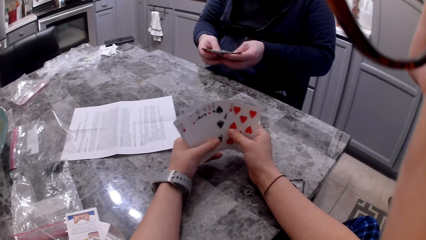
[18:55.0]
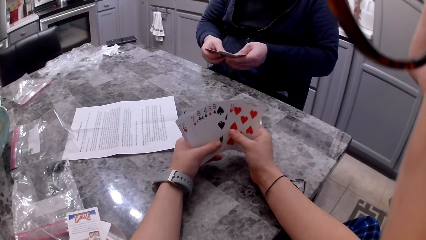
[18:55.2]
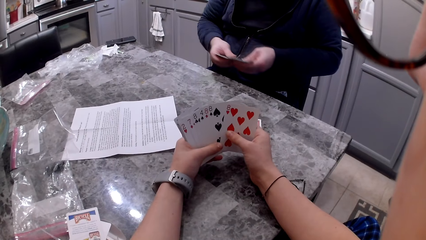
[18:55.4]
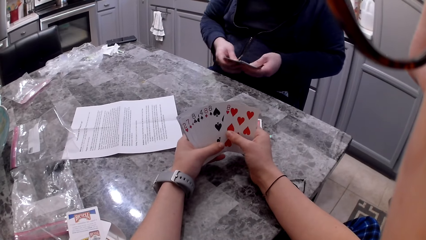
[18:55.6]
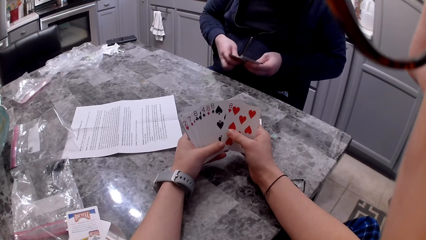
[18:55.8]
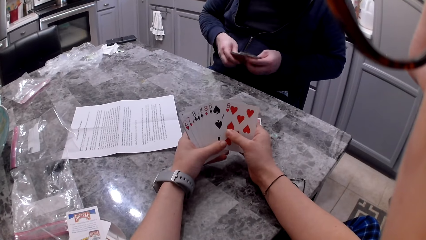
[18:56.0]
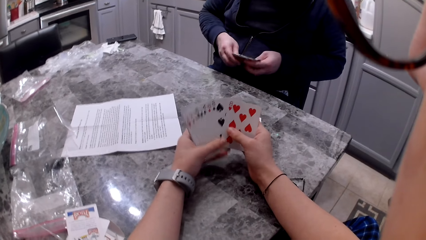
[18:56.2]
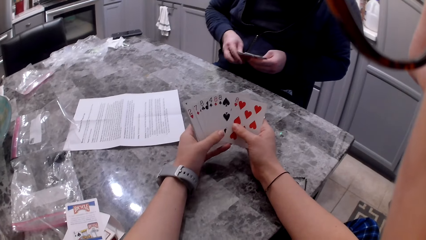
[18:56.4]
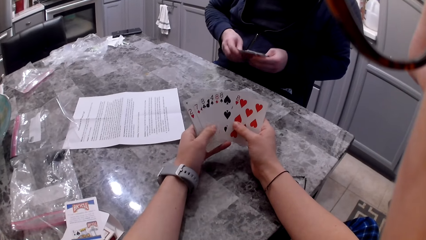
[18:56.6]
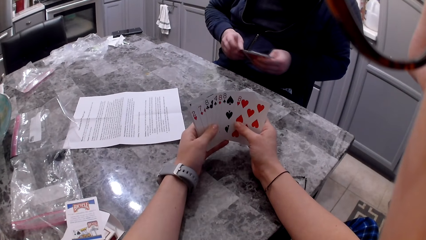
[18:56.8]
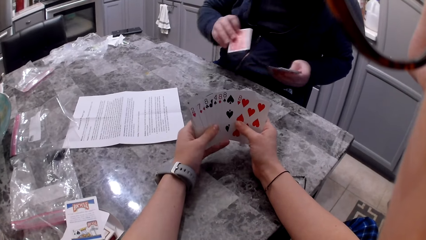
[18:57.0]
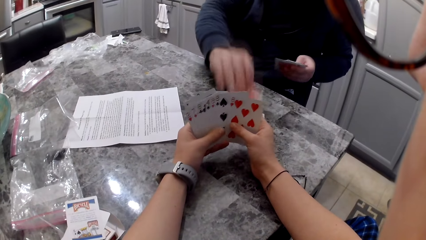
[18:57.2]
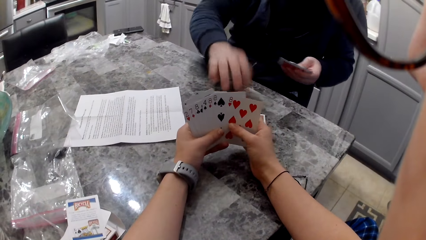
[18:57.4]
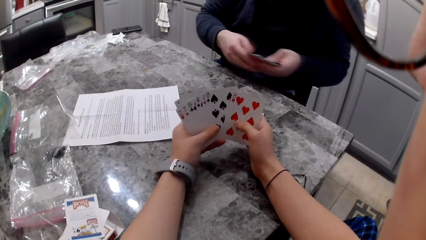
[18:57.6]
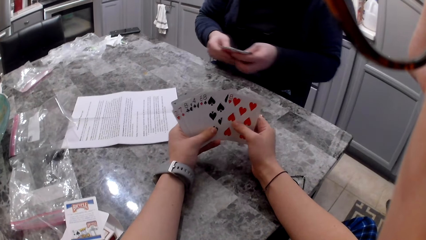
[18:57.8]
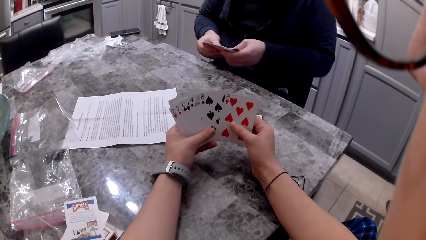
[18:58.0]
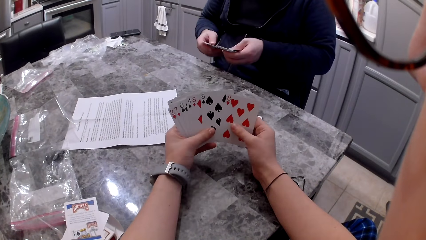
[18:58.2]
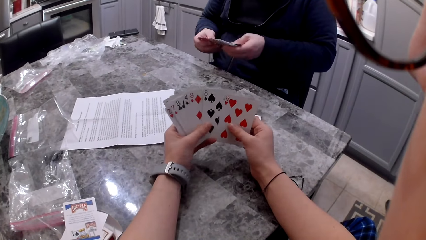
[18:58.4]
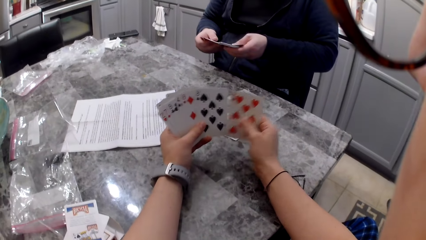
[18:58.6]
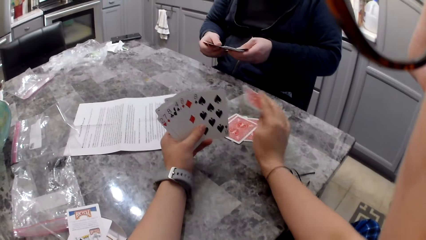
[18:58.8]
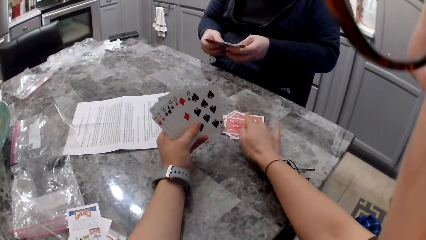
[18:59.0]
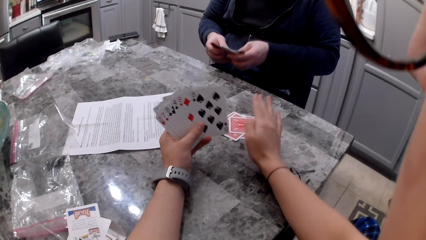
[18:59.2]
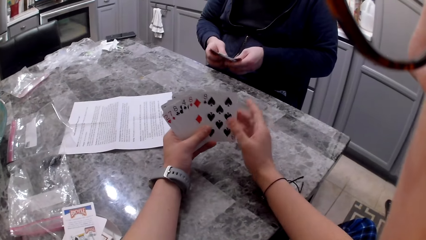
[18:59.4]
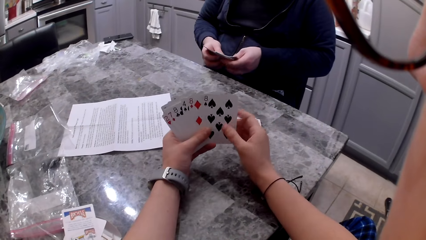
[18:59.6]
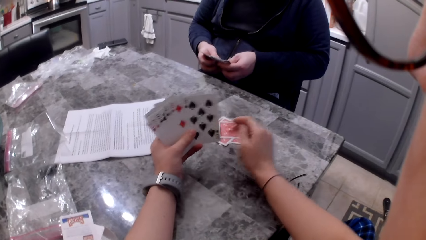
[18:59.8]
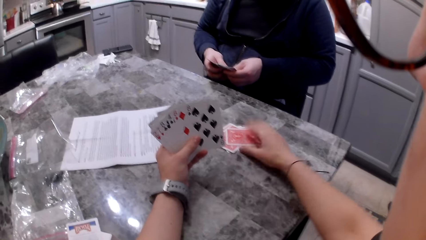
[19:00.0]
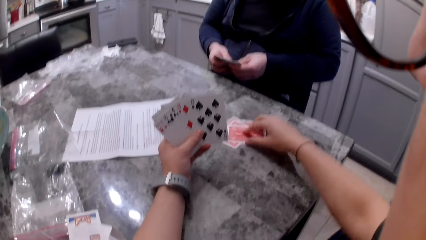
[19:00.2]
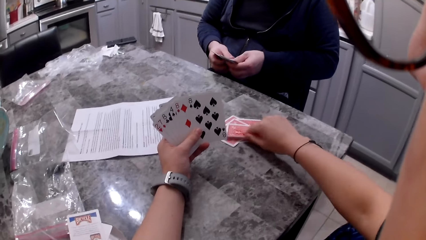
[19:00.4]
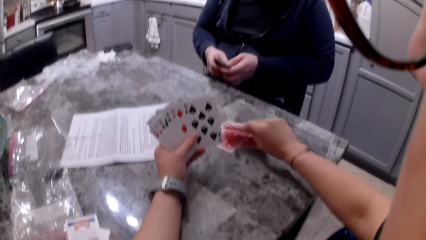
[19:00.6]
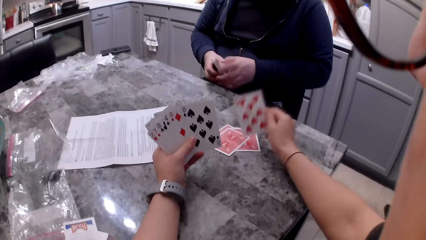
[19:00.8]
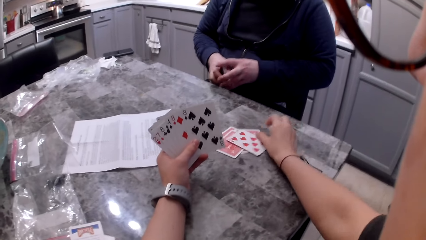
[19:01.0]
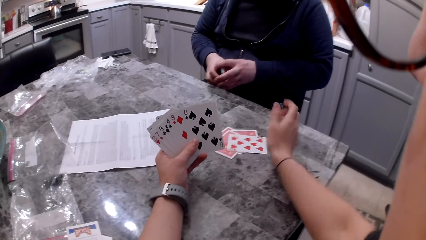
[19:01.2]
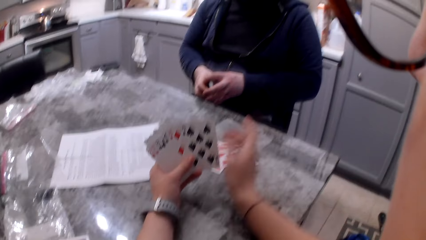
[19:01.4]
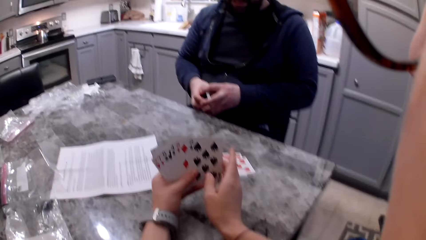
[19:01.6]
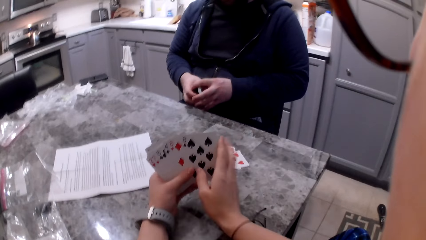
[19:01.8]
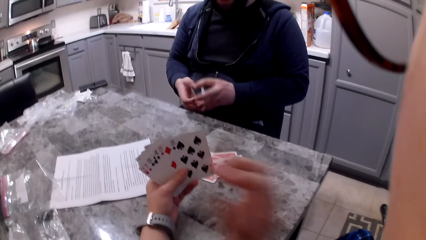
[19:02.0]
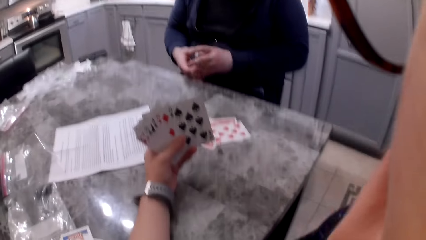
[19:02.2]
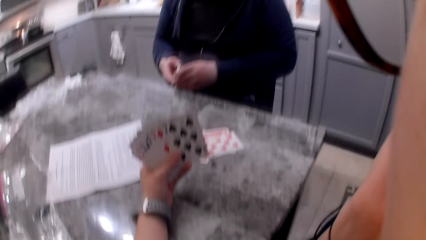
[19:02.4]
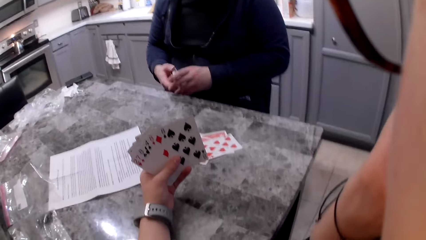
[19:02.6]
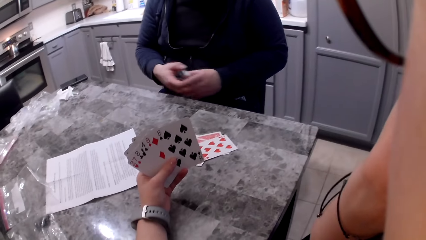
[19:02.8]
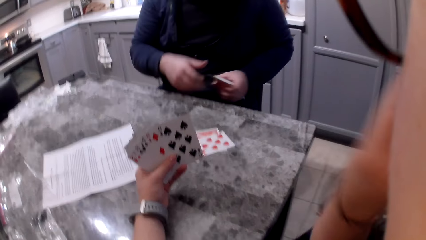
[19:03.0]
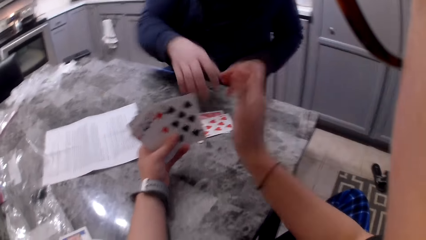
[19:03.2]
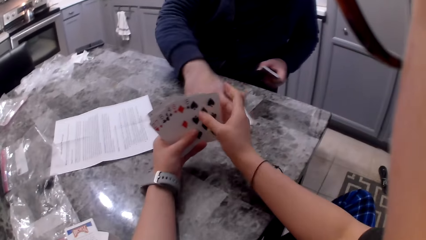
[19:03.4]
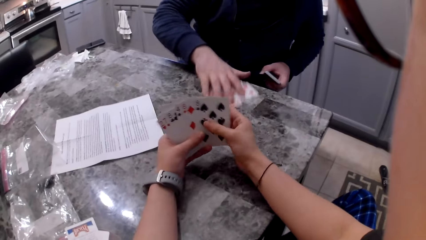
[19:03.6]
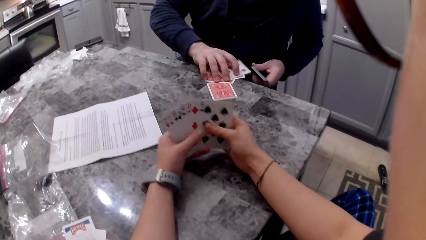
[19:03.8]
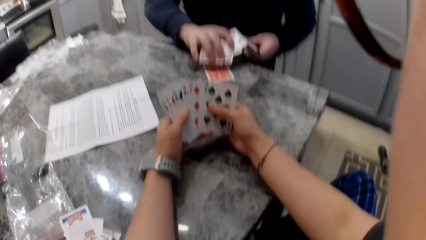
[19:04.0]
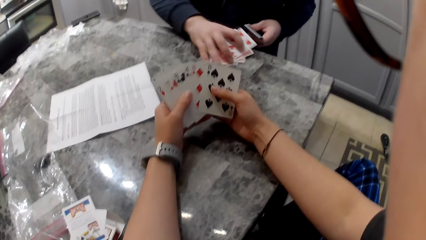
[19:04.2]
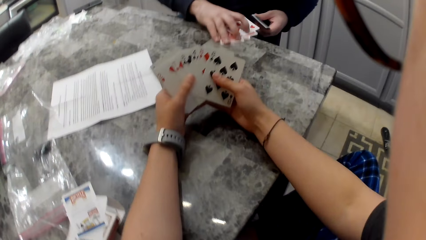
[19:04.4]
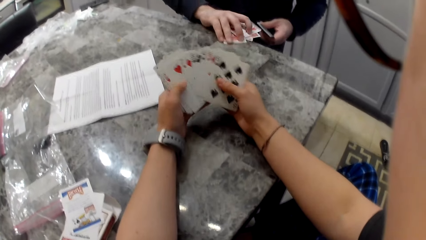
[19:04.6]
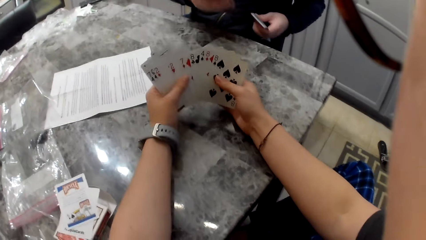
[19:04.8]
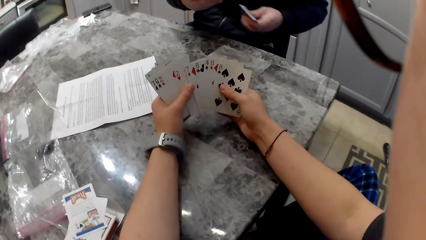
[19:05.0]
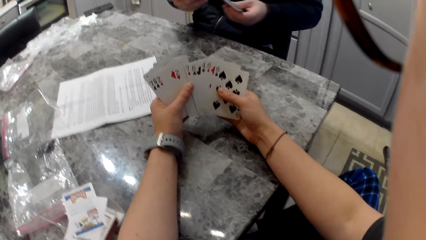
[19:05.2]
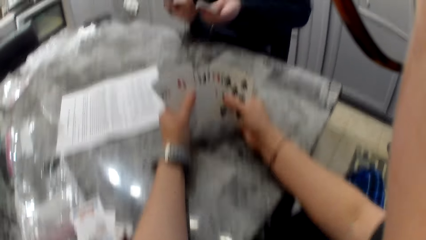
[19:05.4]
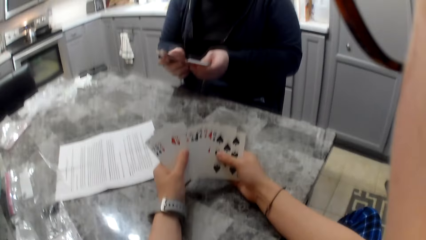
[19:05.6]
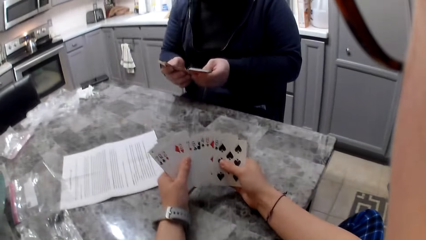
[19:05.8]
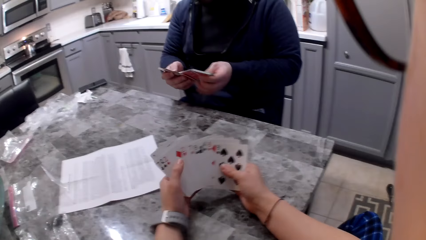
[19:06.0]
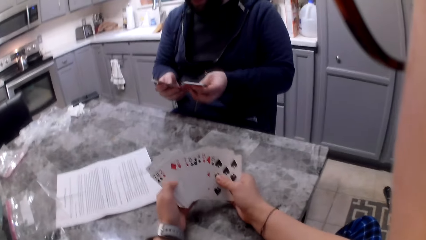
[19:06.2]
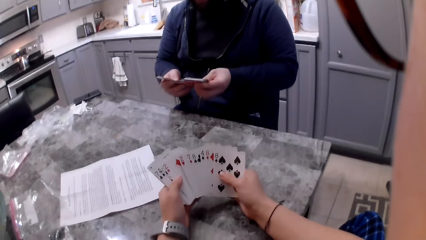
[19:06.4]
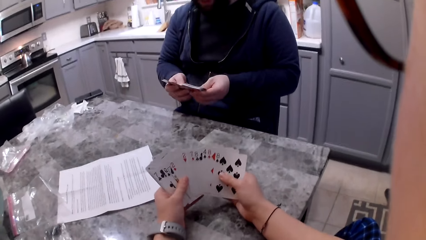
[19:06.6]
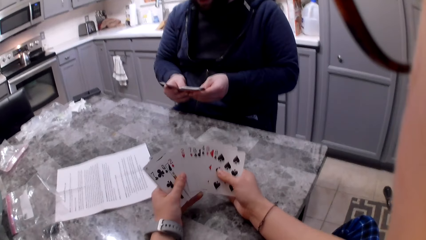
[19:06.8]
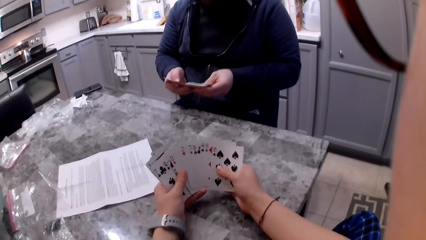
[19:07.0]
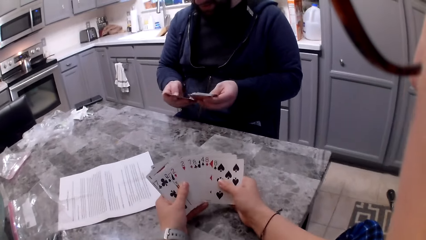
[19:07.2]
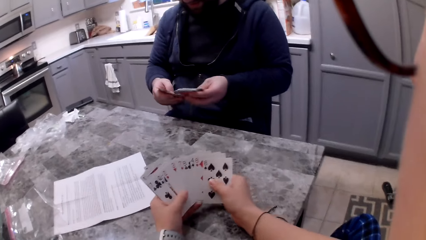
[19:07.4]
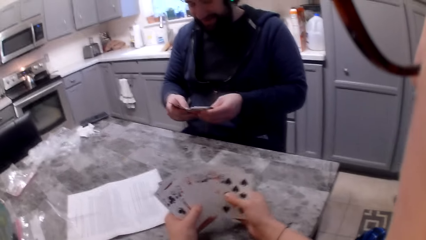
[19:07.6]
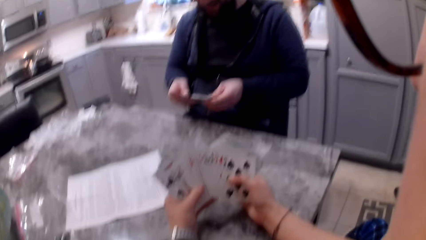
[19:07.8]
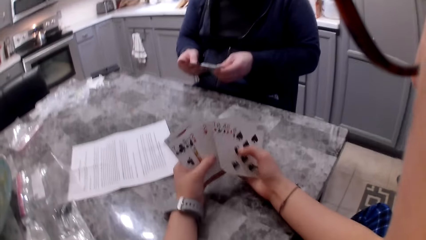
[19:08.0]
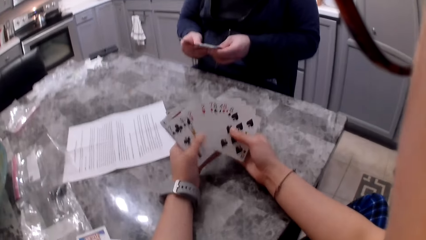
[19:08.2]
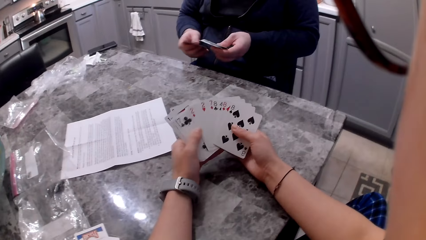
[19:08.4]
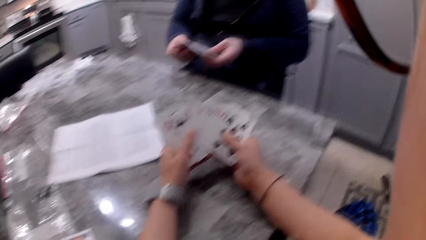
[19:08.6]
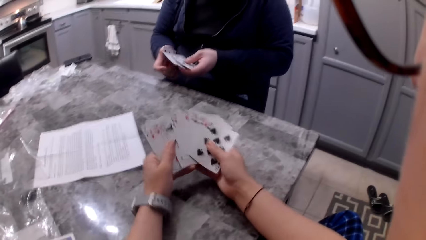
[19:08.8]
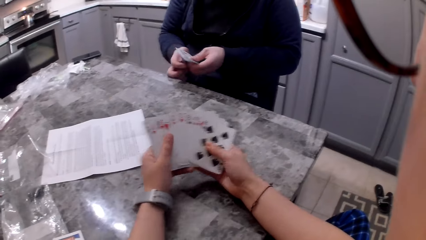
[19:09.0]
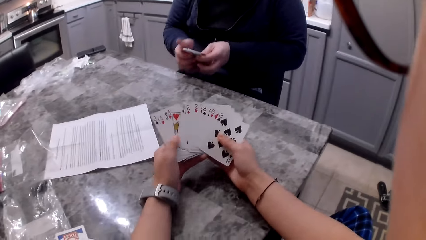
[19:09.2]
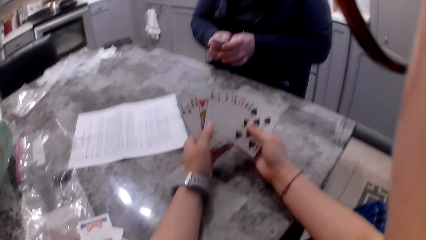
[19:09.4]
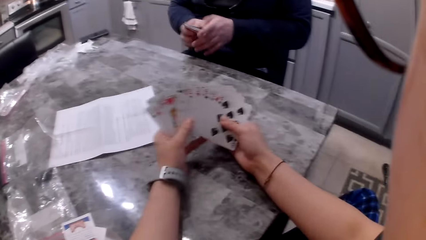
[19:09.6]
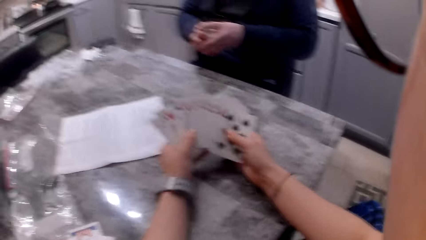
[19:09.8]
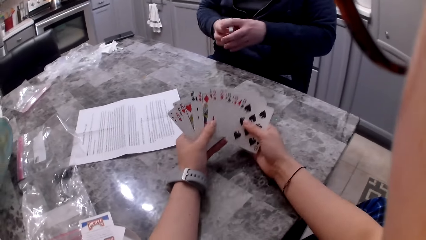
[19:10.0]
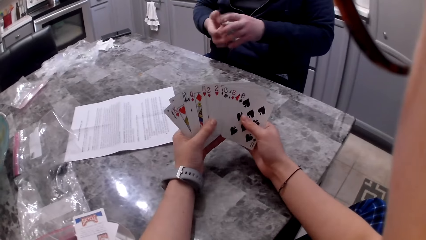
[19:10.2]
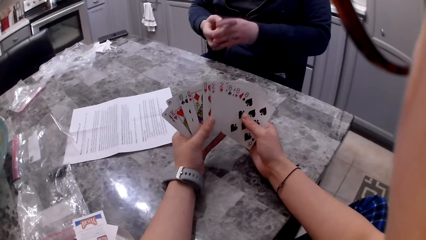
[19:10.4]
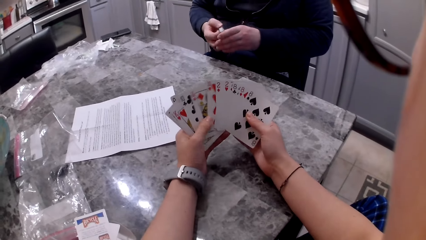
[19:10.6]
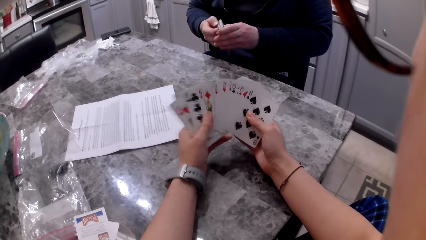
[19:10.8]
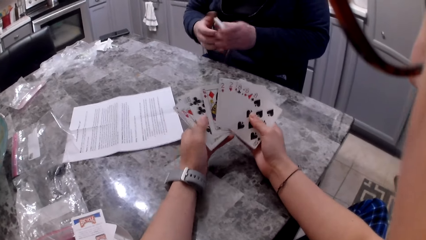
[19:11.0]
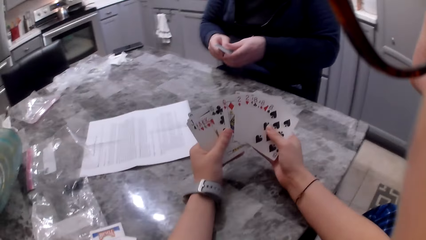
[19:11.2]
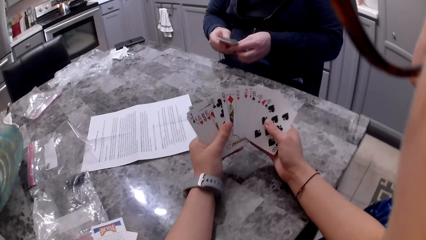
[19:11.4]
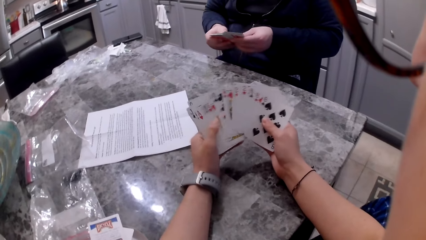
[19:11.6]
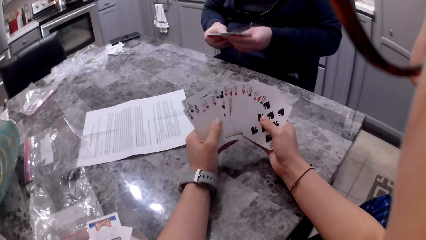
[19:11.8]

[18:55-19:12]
A man picks up a card with his right hand and drops the card on the counter. The camera wearer shuffles cards in their hands. The man shuffles cards in his hands. The camera wearer picks up a card with their right hand. They drop the card on the counter. They flip the card with their right hand. The man shifts cards to his left hand. The camera wearer lifts their hand to their face. They touch their face. They drop their hand back to the cards. The man picks up the cards on the counter. The camera wearer shuffles cards in their hands. The man adds the cards to his cards and shuffles cards in his hands.
